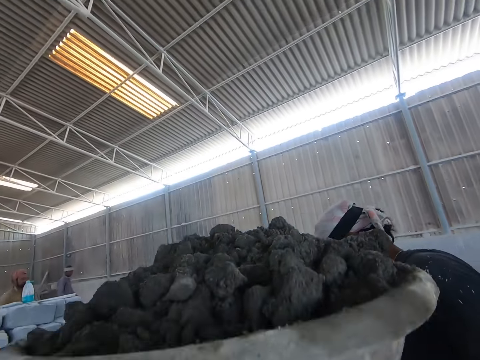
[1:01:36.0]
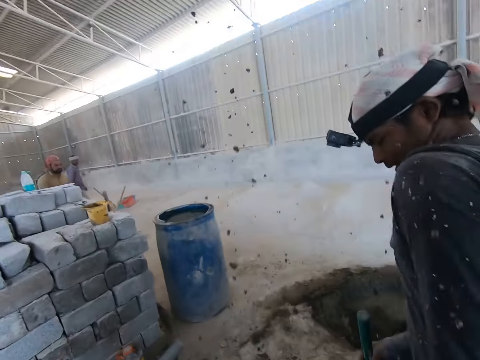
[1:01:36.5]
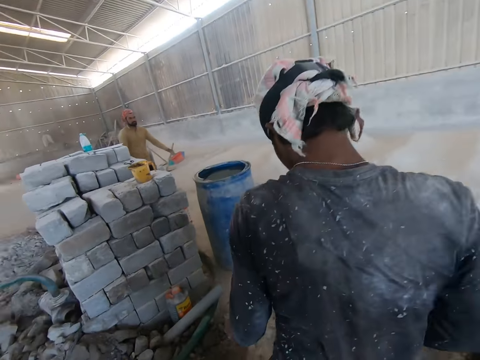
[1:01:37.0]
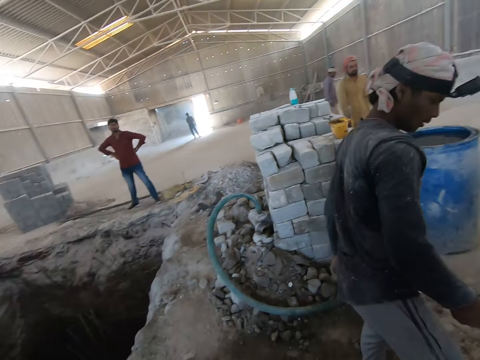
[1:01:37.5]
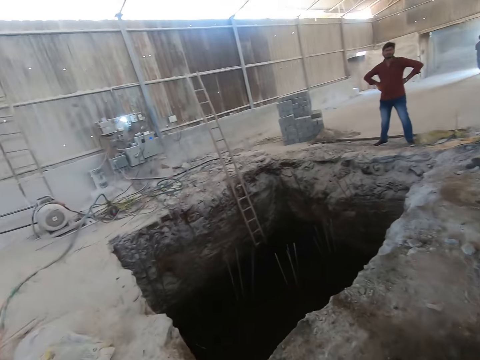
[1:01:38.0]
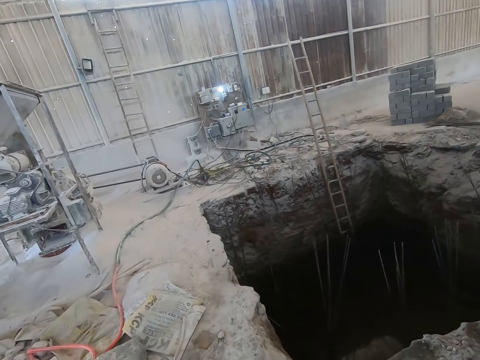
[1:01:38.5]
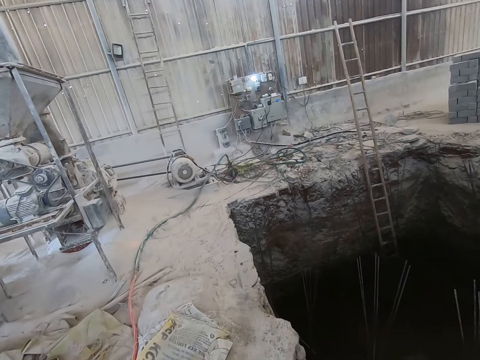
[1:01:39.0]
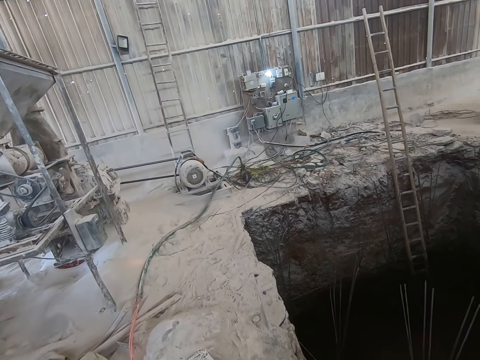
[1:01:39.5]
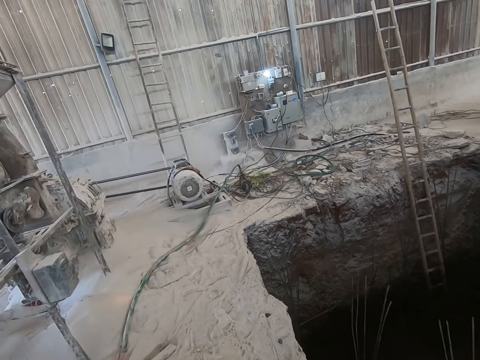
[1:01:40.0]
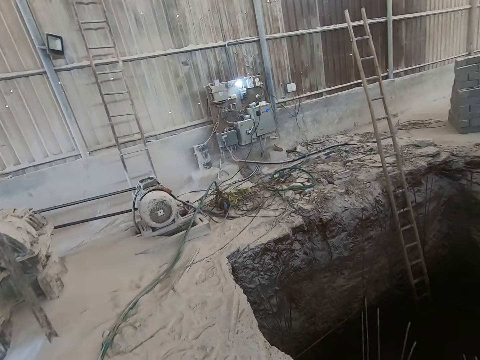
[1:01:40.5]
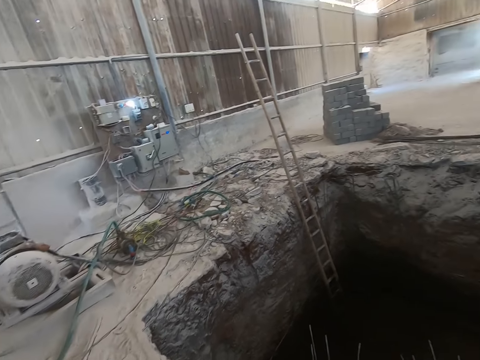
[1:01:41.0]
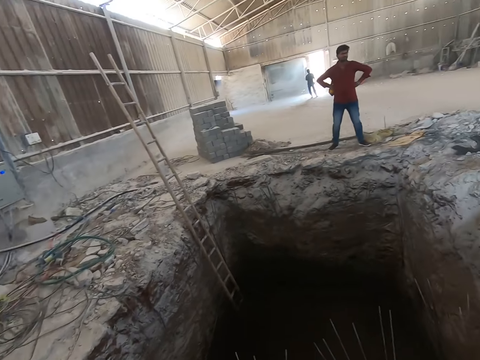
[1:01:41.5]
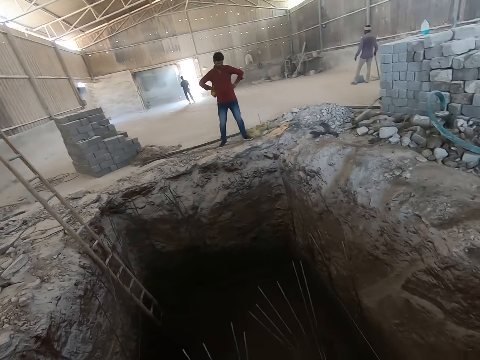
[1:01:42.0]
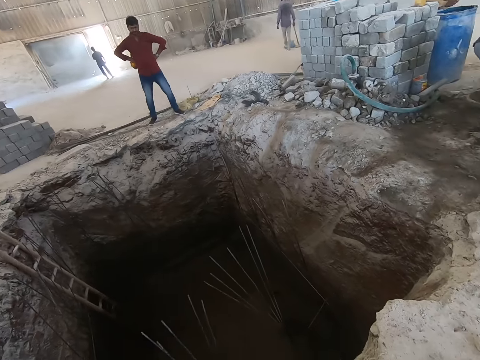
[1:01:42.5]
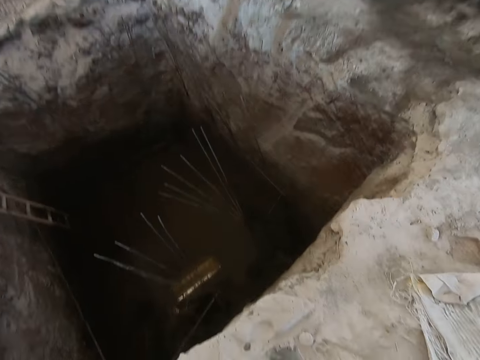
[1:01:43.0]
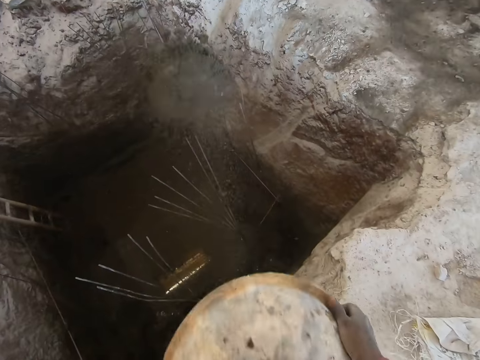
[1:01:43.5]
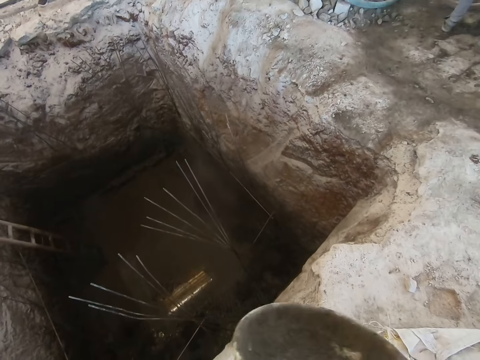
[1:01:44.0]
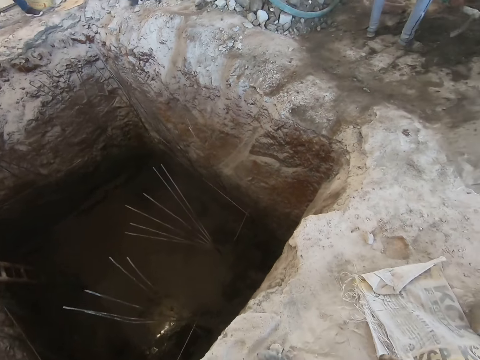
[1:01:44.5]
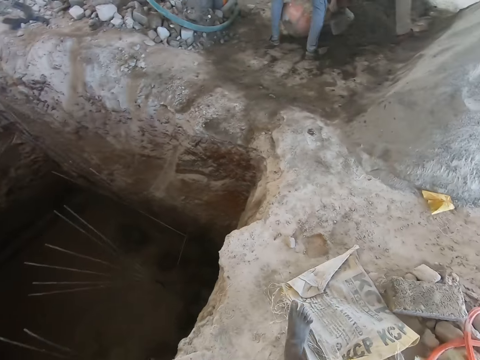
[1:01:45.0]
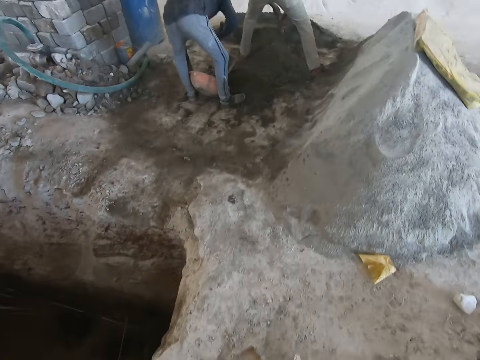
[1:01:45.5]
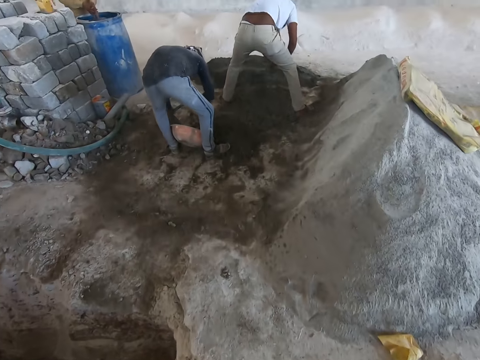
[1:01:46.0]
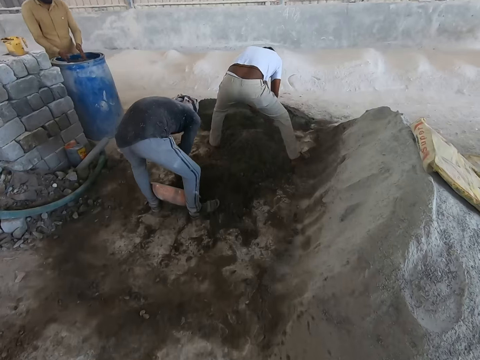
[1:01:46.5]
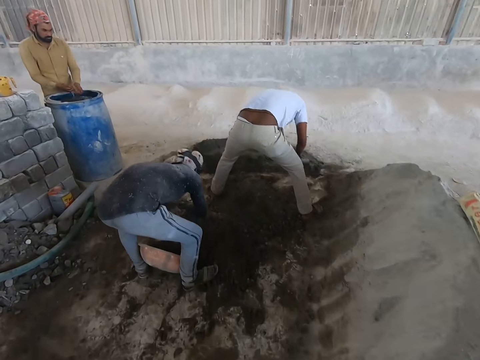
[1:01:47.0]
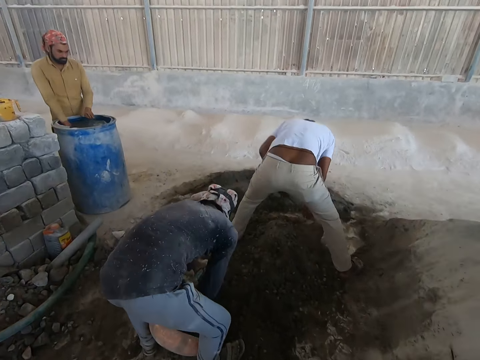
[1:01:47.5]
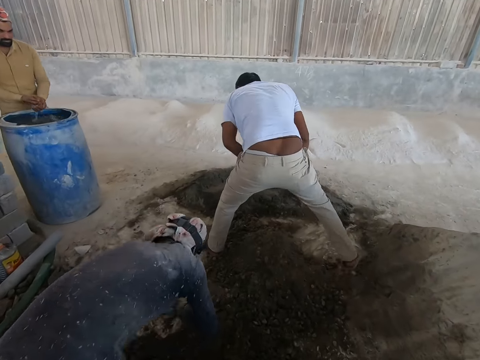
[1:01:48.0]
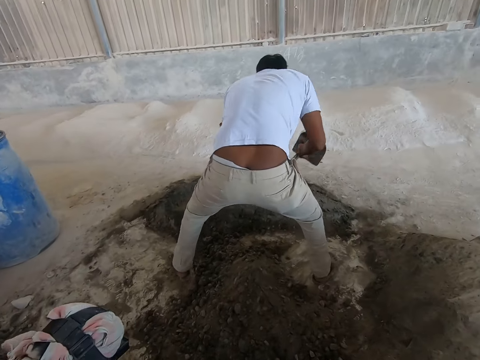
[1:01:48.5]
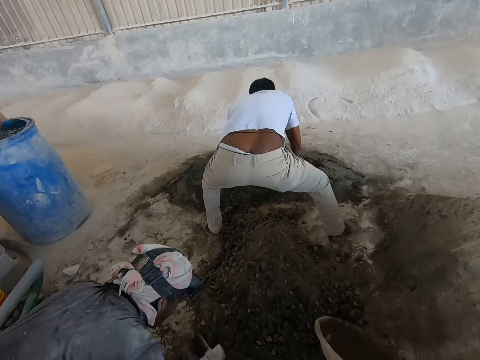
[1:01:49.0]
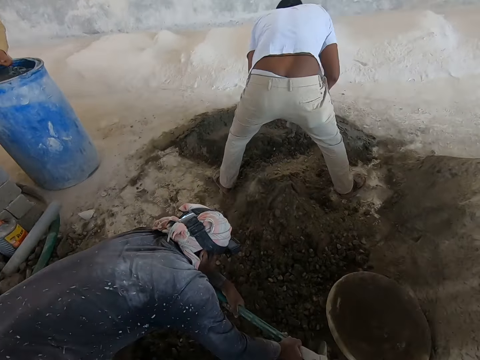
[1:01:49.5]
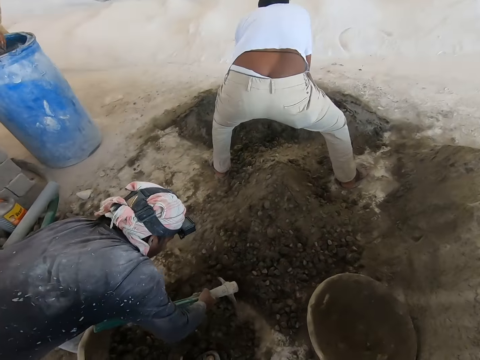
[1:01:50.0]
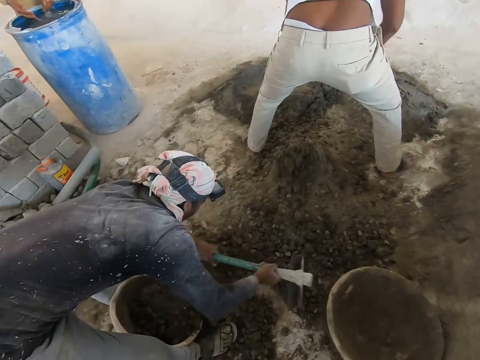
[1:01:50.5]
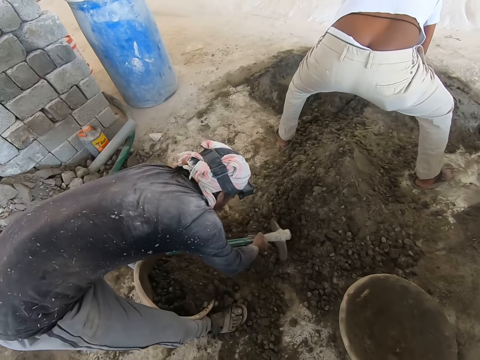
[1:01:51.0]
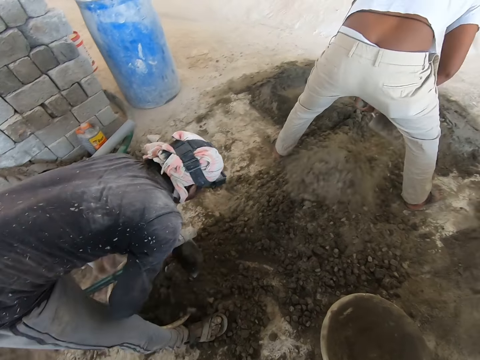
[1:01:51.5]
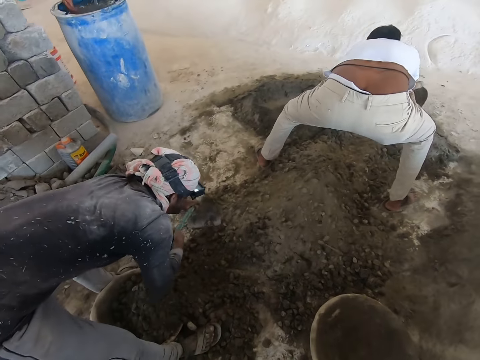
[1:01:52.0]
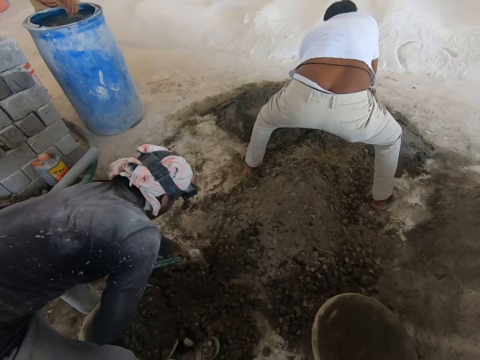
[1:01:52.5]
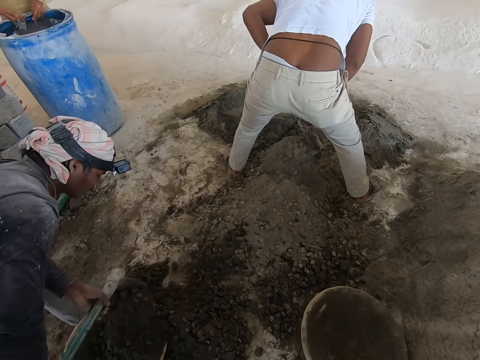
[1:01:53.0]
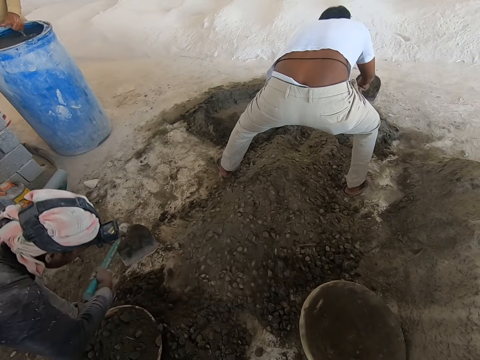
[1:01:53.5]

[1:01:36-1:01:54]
The camera wearer raises the head pan over his head with both hands. He pours the mortar in the head pan into the trench with both hands. The man packs the mortar into the head pan with the hoe in both his hands. Another man mixes the mortar on the floor with the hoe in both hands. Another man rinses both hands in a drum of water. The camera wearer drops the head pan on the floor with his right hand. Another man digs soil with a hoe to a basin.

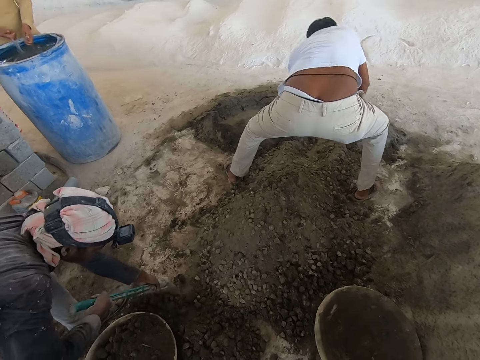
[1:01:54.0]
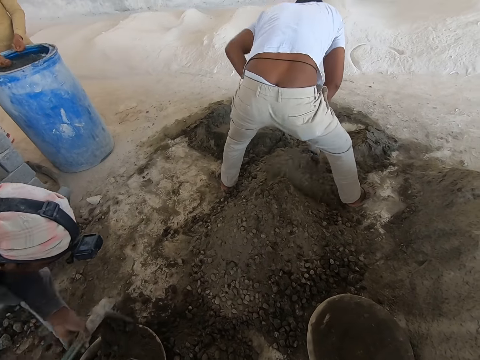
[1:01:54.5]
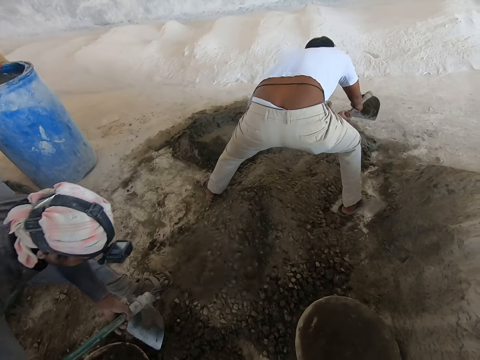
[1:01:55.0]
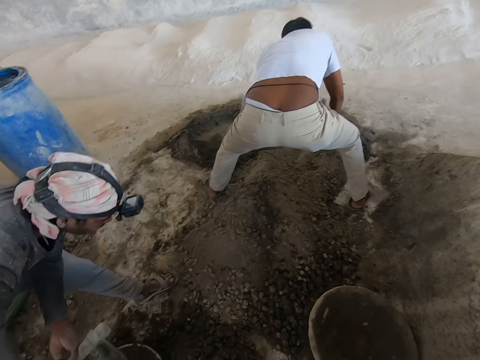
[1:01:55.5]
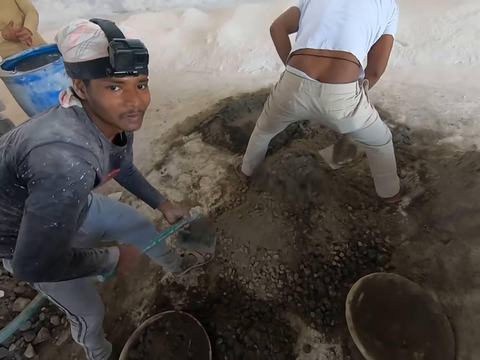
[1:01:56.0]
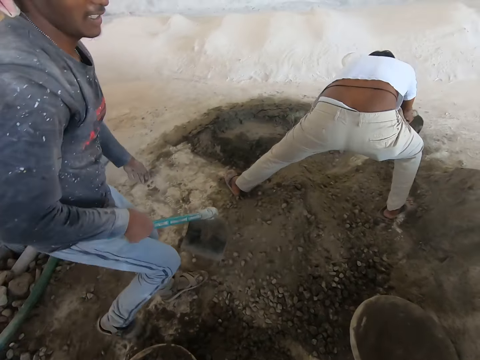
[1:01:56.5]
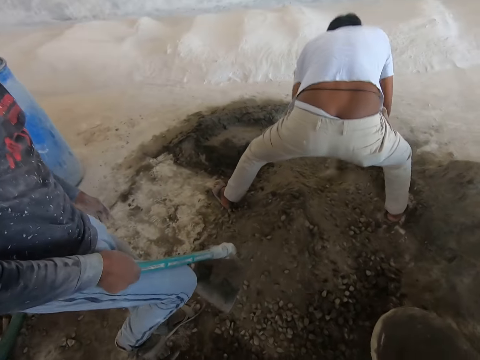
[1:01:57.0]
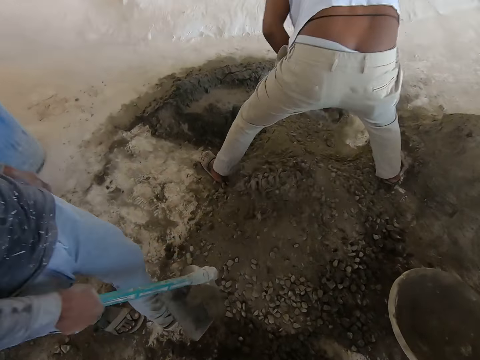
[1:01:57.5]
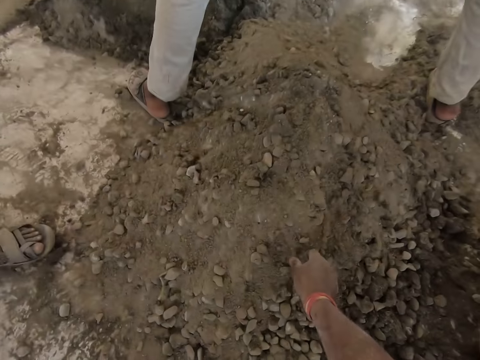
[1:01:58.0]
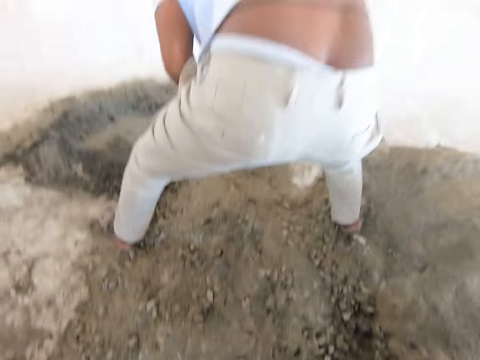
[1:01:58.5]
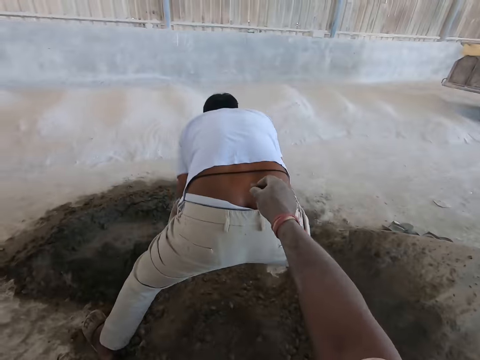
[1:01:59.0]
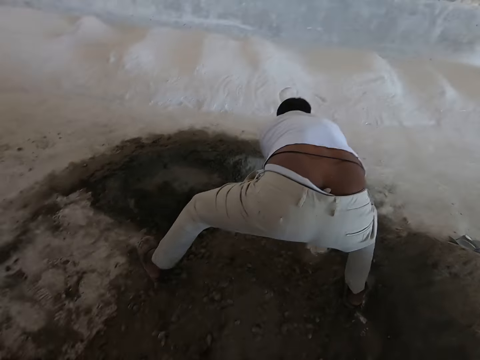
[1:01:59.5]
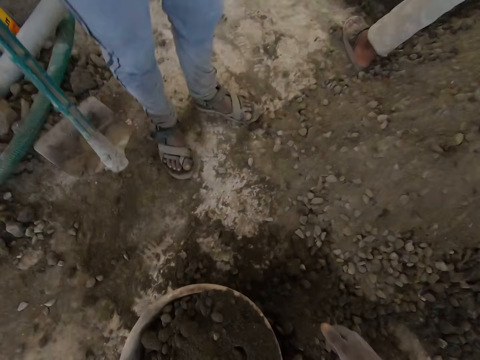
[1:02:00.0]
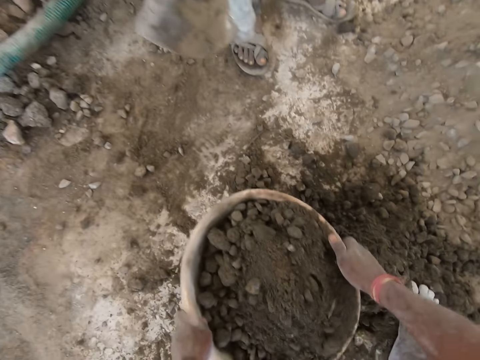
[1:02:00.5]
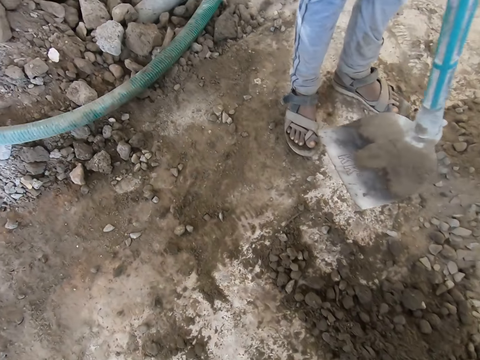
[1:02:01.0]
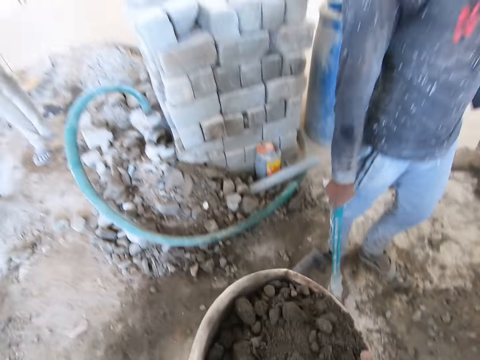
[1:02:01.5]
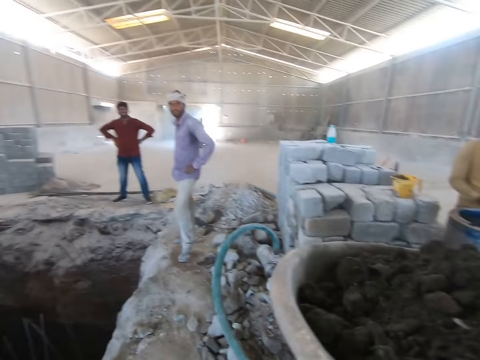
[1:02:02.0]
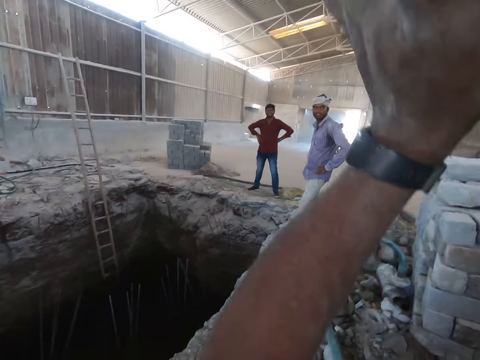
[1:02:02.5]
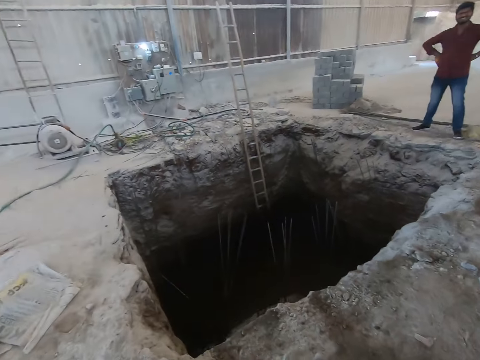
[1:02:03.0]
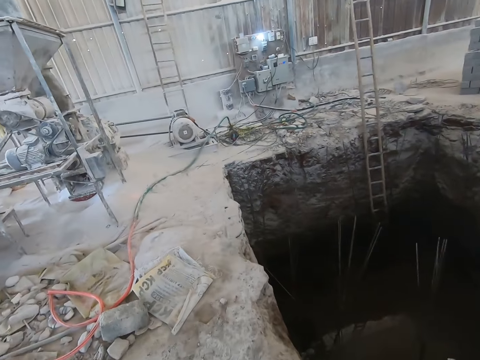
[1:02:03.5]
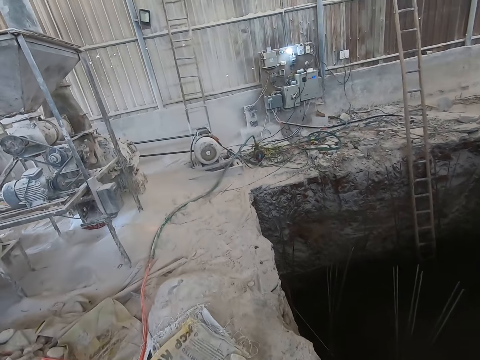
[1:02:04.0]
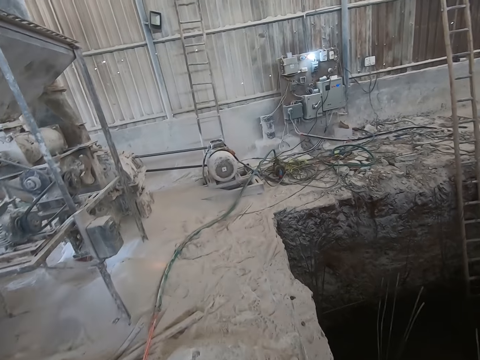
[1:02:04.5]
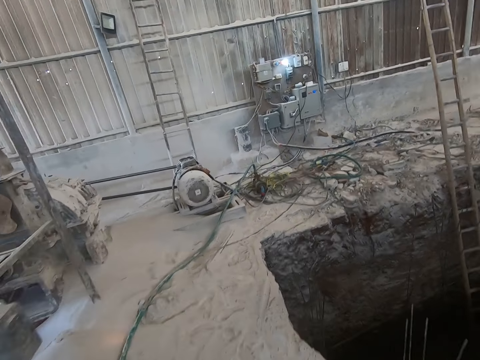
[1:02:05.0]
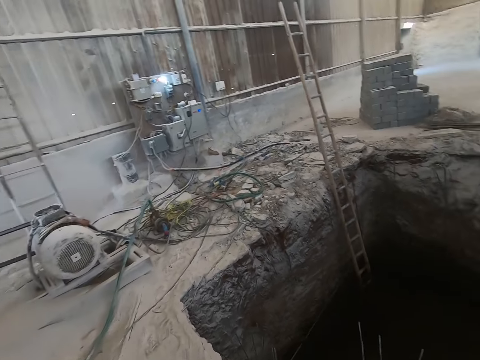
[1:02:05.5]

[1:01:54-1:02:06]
A man digs soil with a hoe. The camera wearer picks a small stone from the floor with his right hand. He drops the stone in the pants of the man, at the man's back, with his right hand. He carries the head pan of soil from the floor with both hands. He raises the head pan over his head with both hands.
